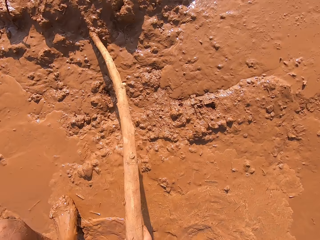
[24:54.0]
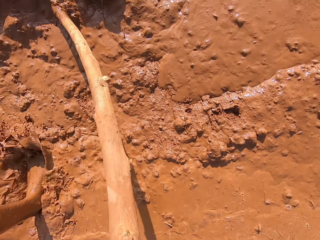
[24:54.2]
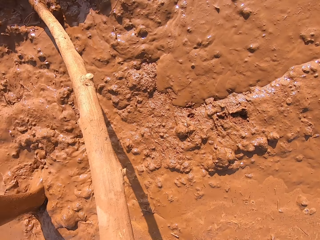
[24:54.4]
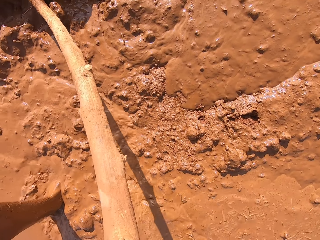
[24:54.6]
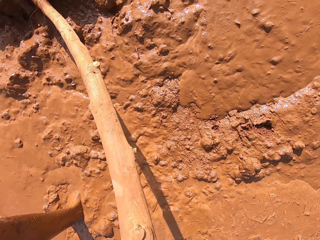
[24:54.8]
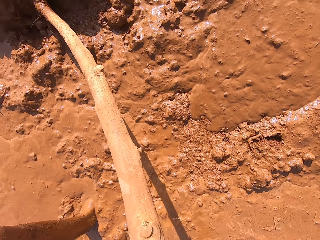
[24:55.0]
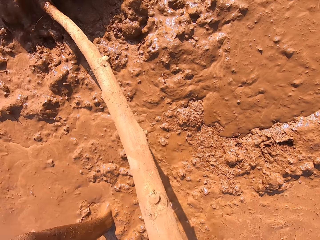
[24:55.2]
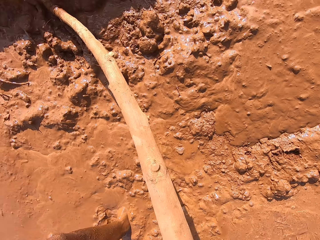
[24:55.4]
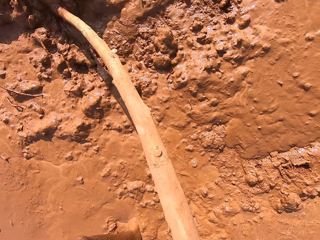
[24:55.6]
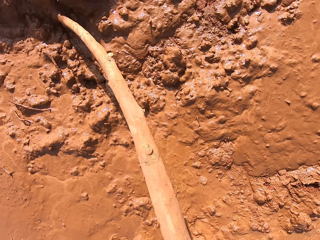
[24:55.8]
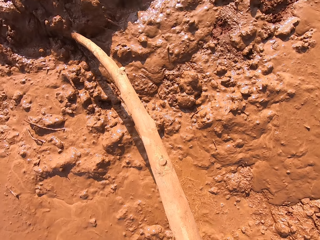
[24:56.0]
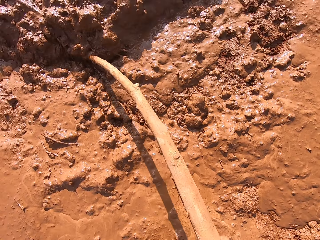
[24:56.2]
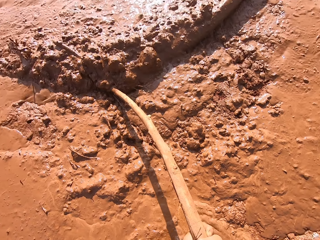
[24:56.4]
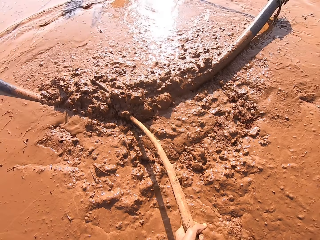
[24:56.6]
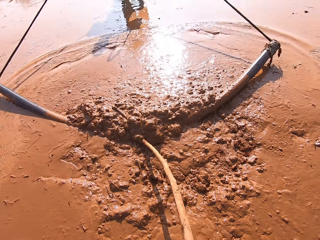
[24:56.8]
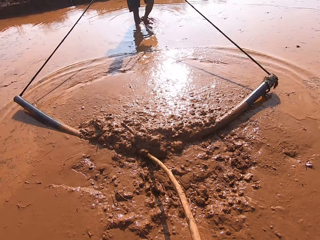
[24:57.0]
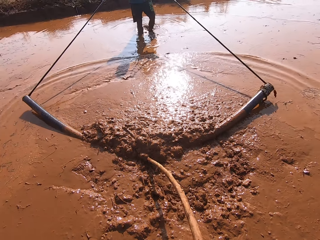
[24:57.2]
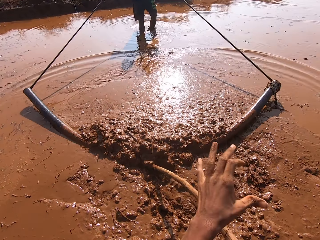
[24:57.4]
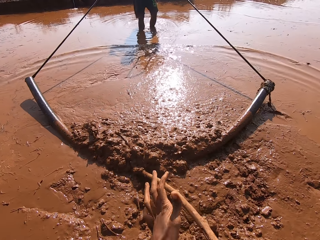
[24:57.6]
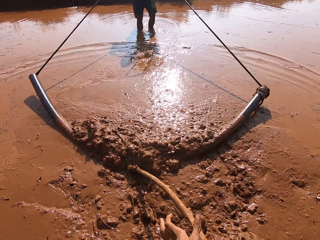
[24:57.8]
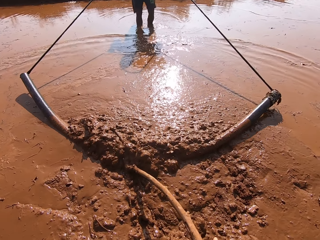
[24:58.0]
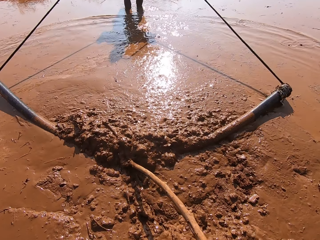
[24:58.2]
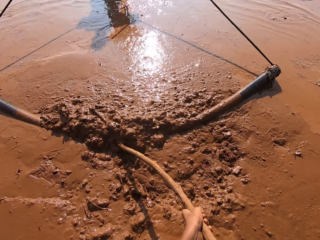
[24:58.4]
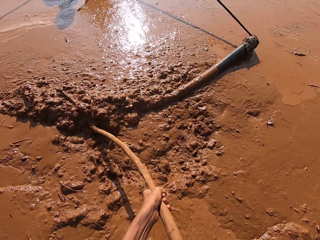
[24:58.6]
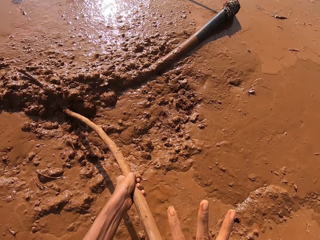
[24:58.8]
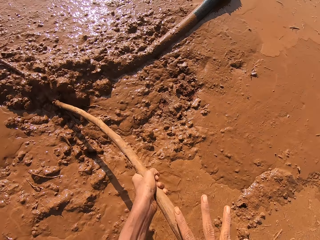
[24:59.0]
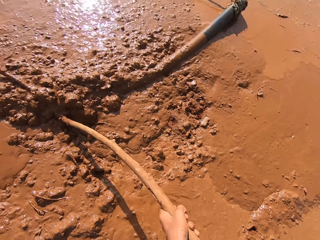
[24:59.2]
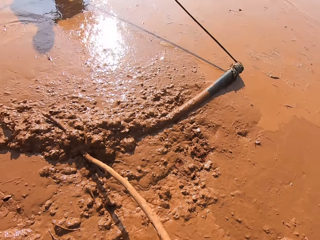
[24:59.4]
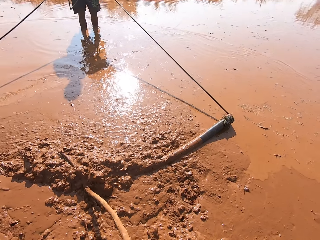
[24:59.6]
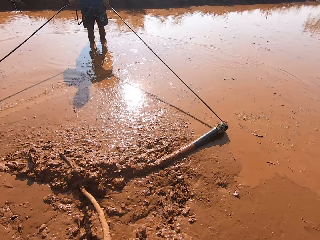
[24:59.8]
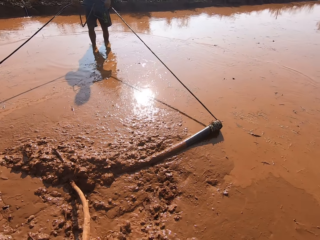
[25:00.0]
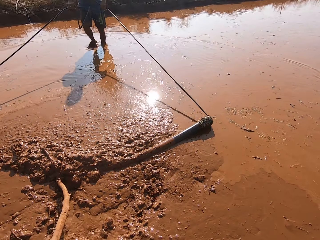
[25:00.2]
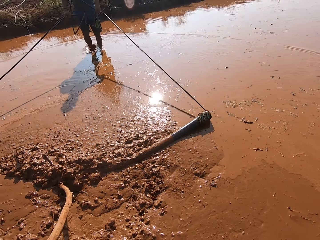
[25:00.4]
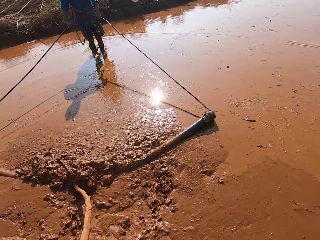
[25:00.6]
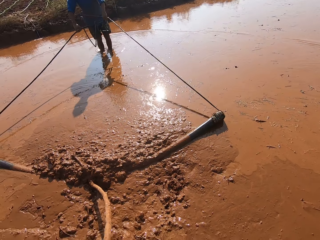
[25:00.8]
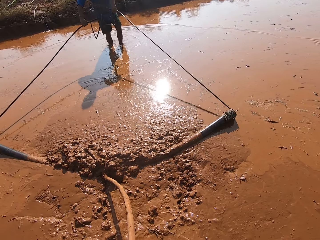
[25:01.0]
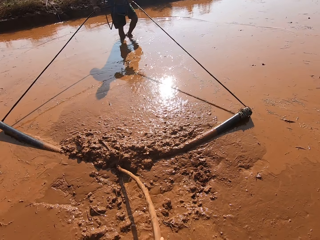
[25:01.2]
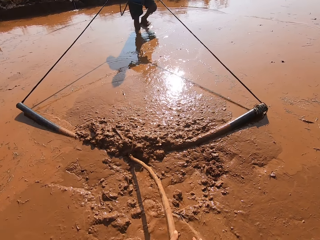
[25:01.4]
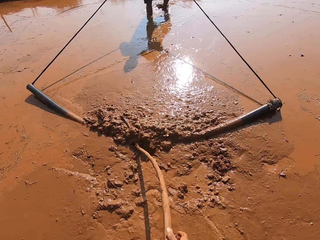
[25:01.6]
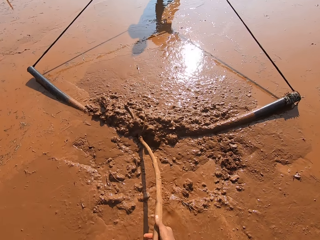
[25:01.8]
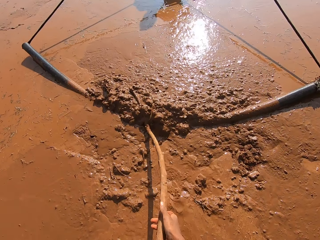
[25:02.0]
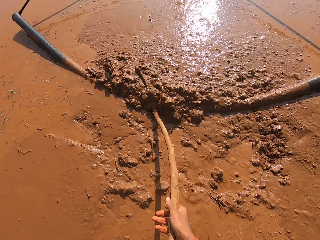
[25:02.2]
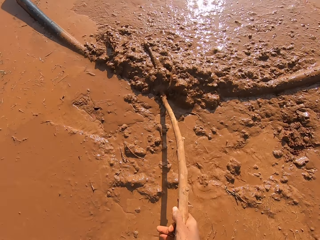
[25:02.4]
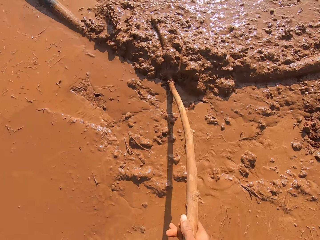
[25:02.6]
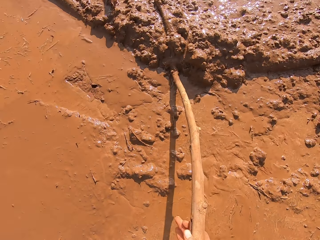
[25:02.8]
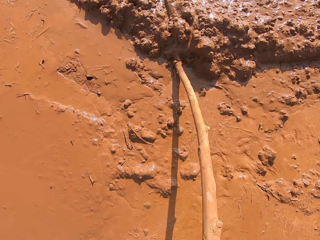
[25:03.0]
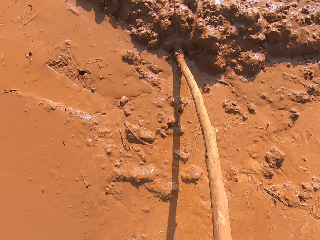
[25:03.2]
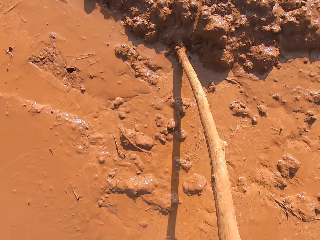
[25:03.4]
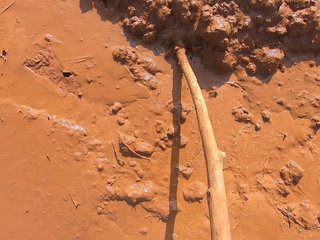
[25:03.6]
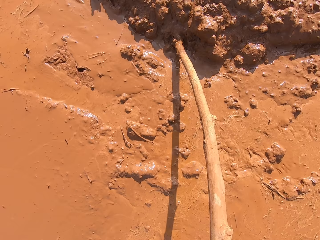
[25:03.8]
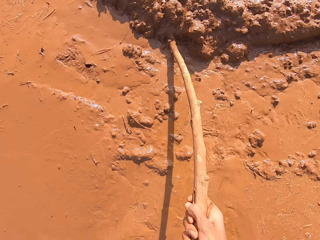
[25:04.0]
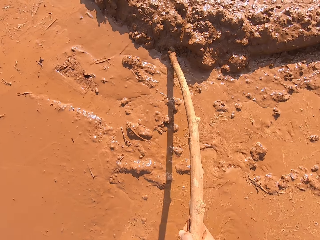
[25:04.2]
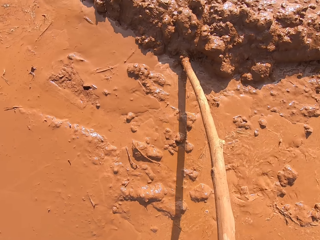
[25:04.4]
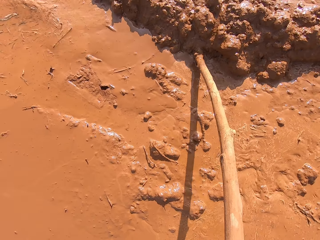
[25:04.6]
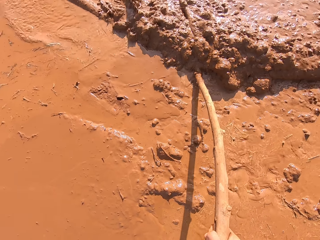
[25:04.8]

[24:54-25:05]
The camera wearer pushes the pipe. They interact with a man. They hold the pipe standing in one place.

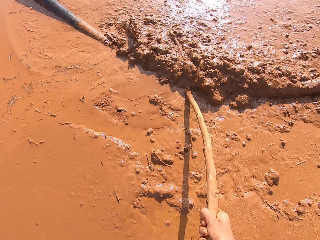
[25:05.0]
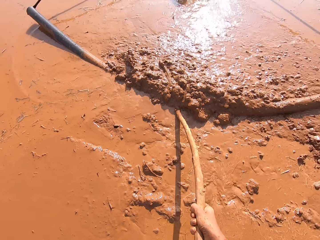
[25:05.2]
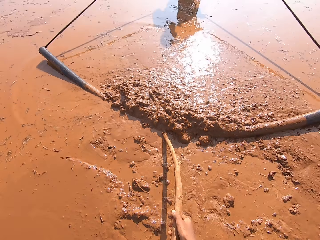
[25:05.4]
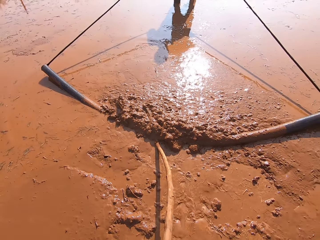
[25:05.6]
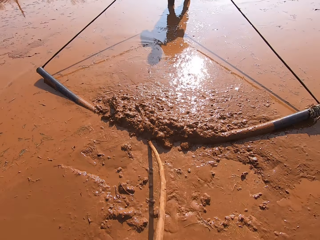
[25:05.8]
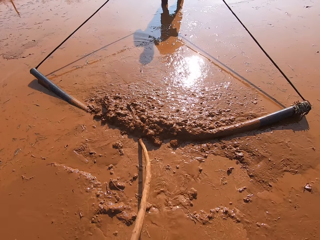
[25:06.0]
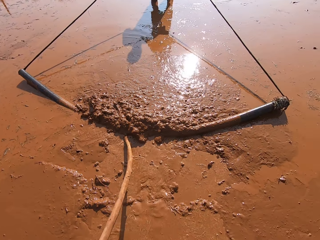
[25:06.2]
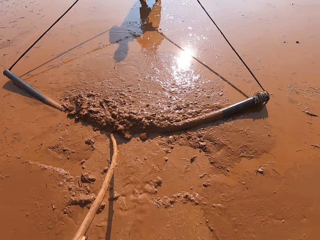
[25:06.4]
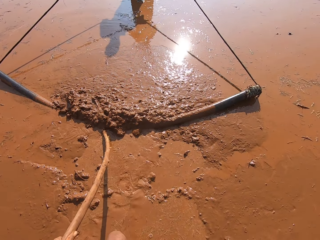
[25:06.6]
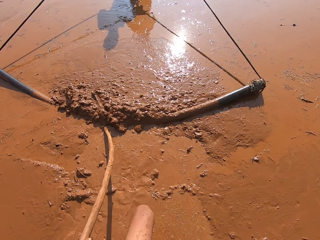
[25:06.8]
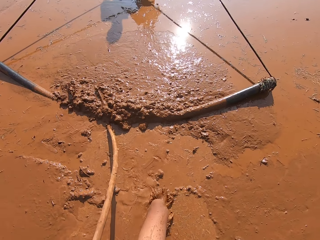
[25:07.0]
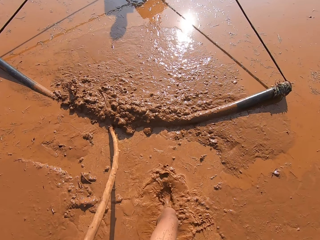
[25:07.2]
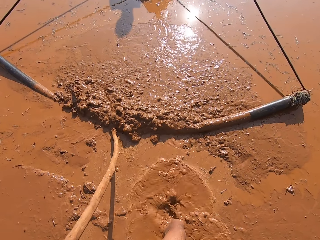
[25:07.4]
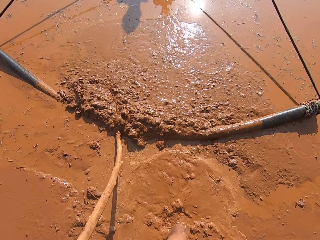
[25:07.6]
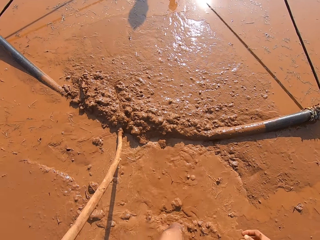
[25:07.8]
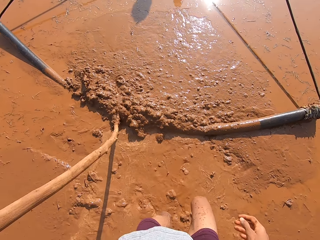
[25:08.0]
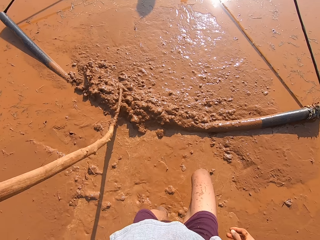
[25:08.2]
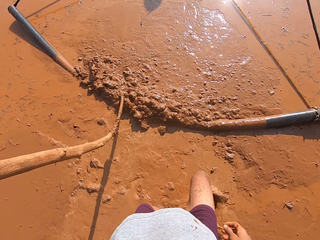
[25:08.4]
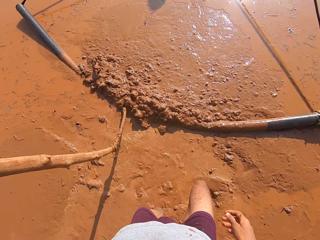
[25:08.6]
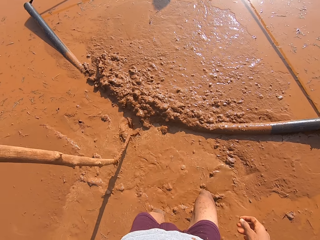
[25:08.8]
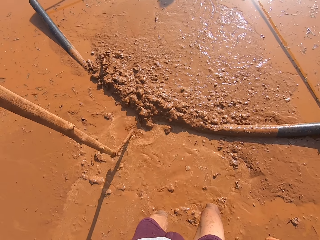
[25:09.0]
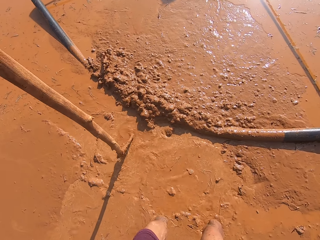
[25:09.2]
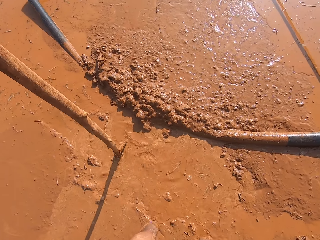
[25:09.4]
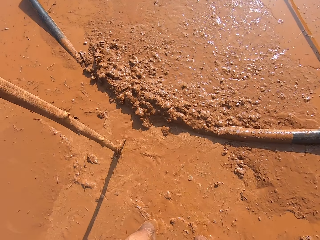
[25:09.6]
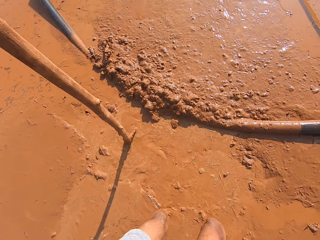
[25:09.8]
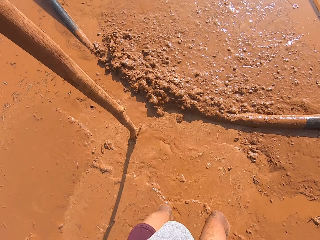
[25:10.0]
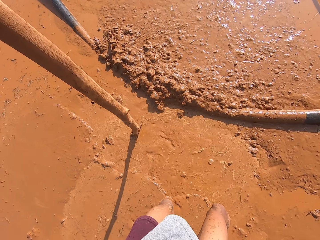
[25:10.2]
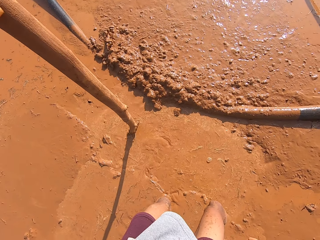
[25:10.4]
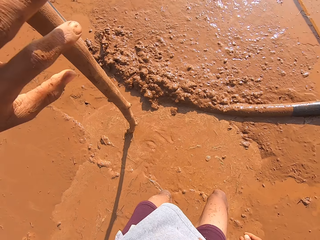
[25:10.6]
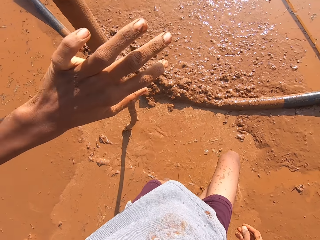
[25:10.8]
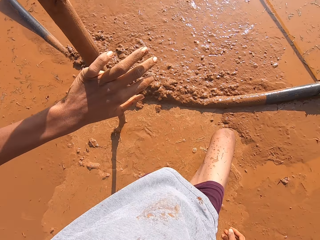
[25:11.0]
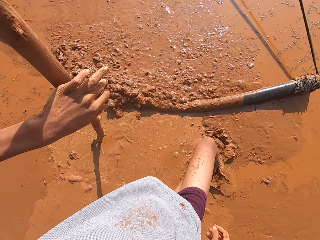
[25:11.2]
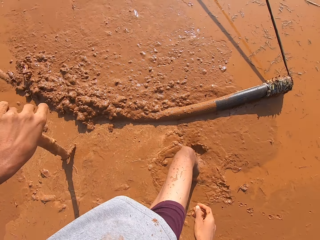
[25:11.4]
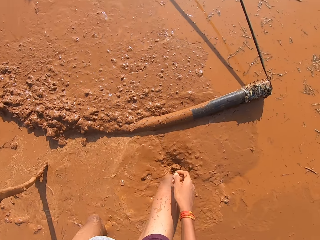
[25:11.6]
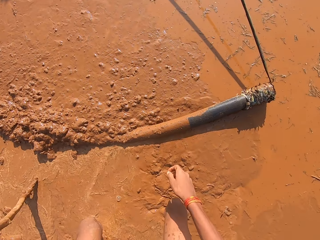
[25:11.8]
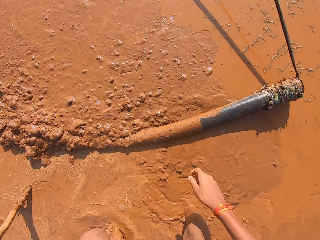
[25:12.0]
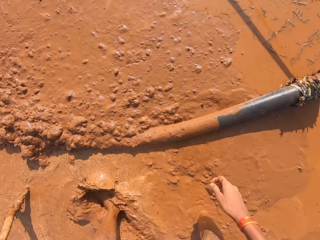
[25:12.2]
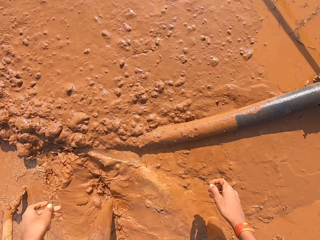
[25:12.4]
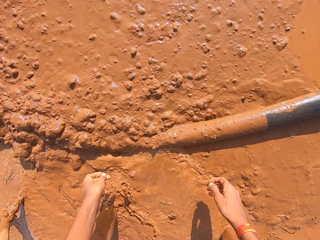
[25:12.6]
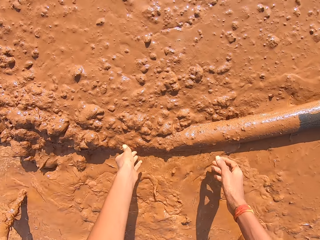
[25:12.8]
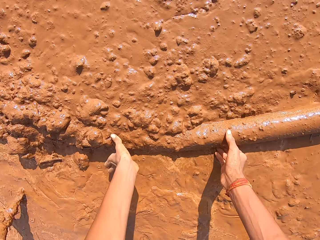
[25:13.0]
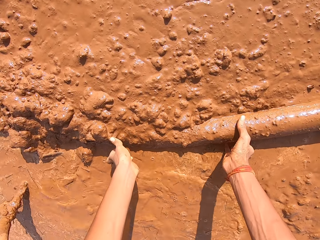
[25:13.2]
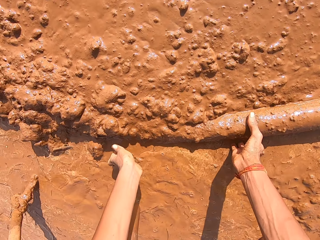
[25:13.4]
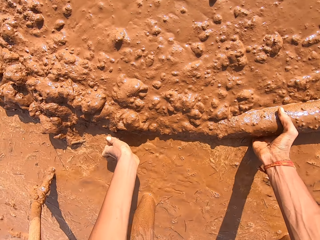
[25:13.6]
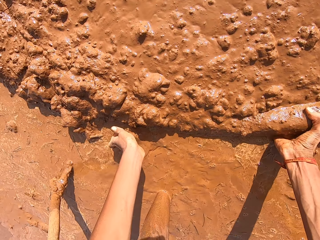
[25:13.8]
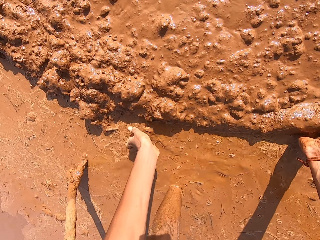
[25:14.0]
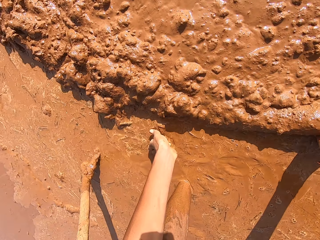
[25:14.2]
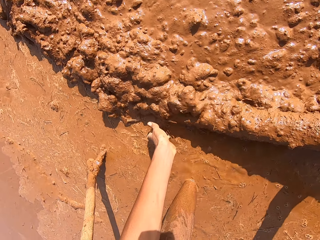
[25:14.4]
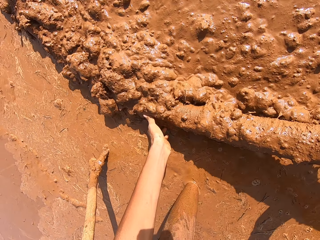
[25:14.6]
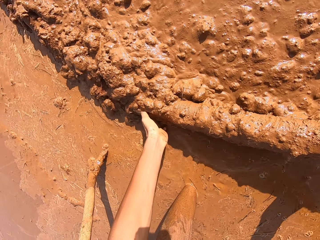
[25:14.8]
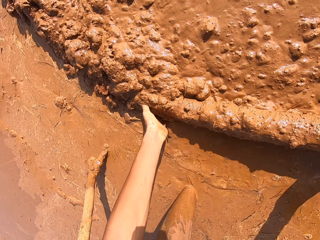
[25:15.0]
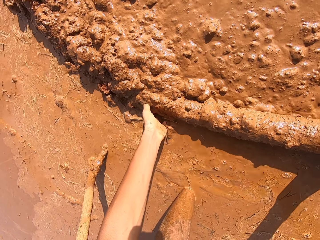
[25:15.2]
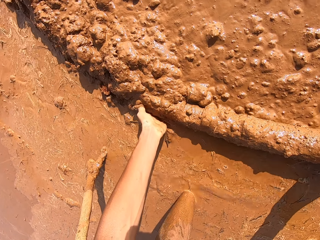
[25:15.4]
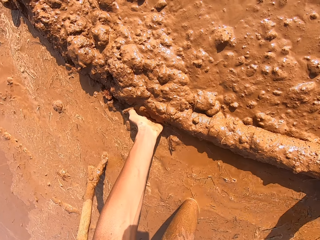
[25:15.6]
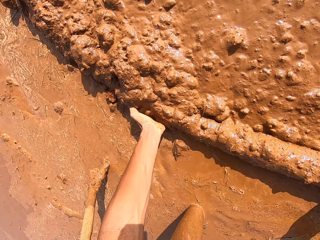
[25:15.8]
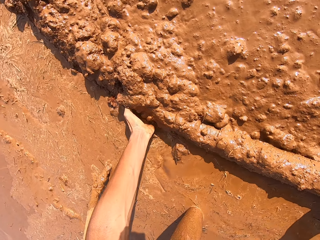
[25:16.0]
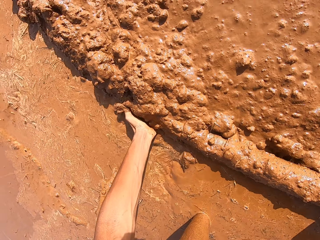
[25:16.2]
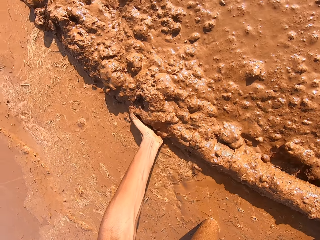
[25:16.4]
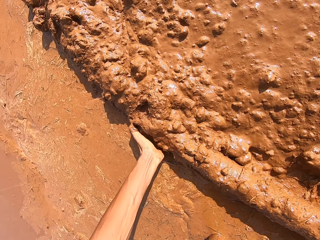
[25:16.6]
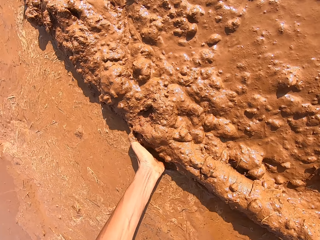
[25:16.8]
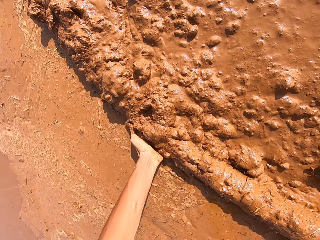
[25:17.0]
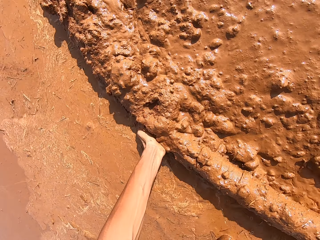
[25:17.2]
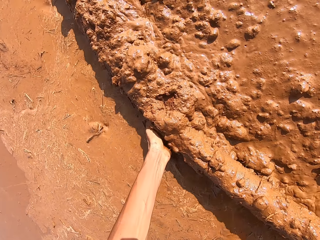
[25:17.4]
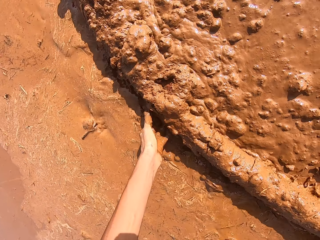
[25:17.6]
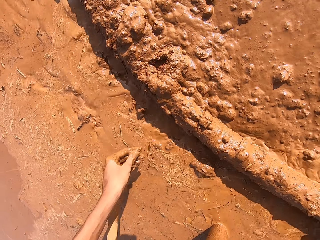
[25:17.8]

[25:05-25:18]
The camera wearer moves close to the pipe. He holds the stick with his left hand. He moves closer to the pipe. He puts the stick aside. He raises up the soil leveler a bit from the muddy water with his hands. He holds the pipe with both hands. He interacts with a man.
